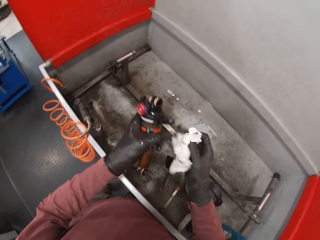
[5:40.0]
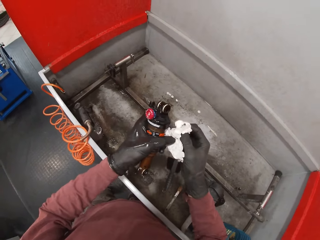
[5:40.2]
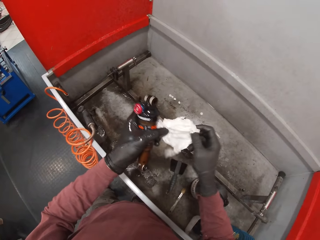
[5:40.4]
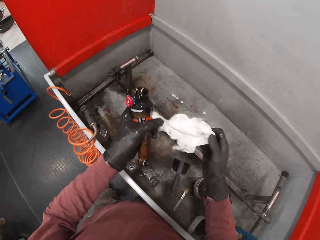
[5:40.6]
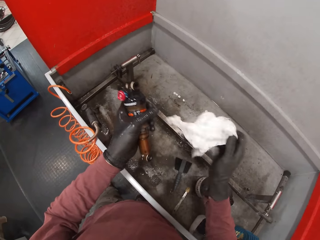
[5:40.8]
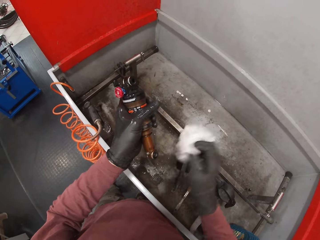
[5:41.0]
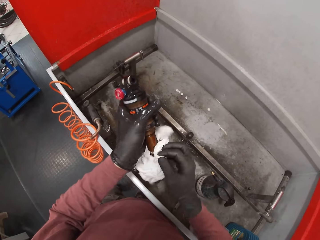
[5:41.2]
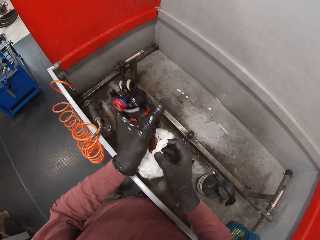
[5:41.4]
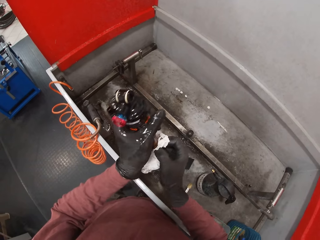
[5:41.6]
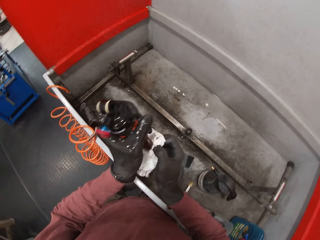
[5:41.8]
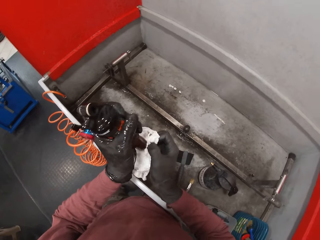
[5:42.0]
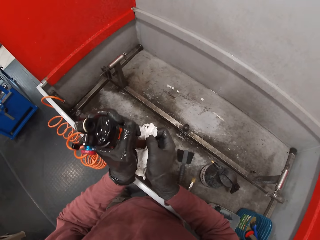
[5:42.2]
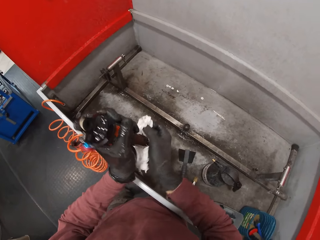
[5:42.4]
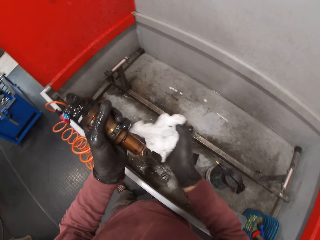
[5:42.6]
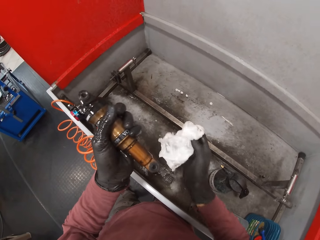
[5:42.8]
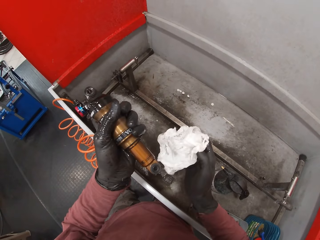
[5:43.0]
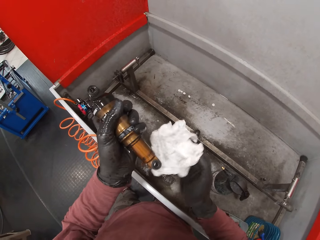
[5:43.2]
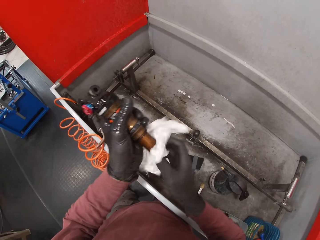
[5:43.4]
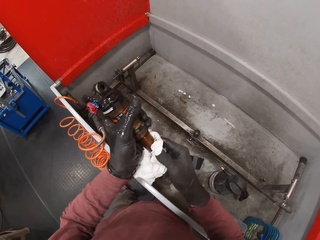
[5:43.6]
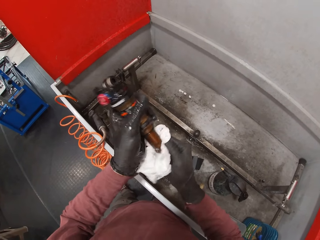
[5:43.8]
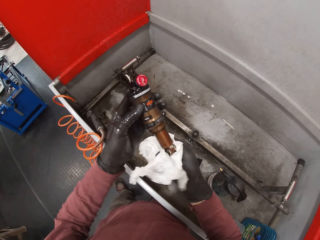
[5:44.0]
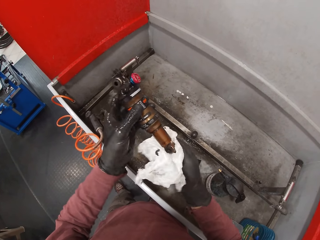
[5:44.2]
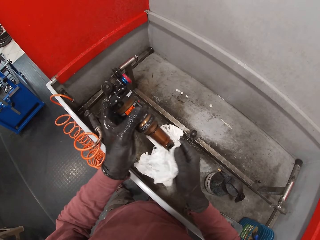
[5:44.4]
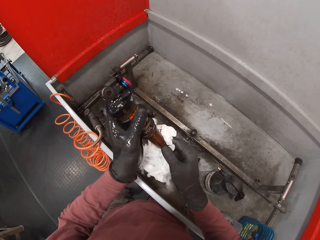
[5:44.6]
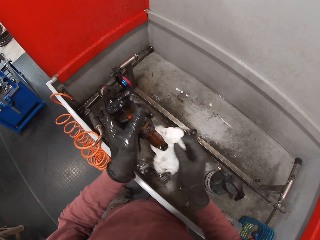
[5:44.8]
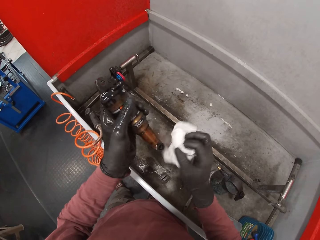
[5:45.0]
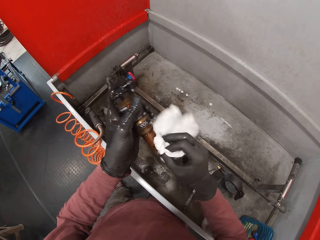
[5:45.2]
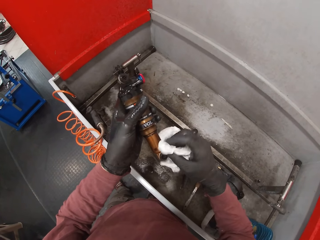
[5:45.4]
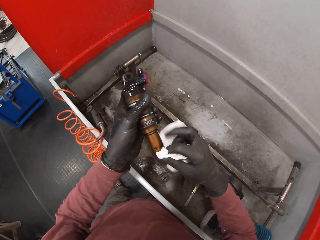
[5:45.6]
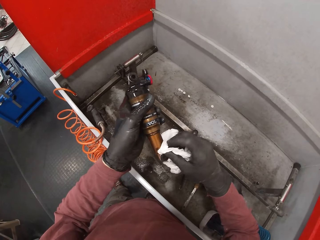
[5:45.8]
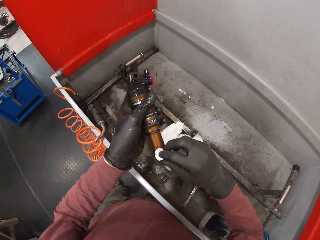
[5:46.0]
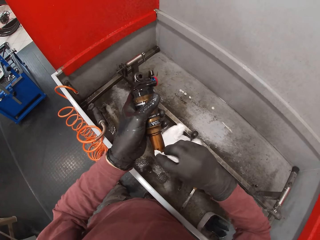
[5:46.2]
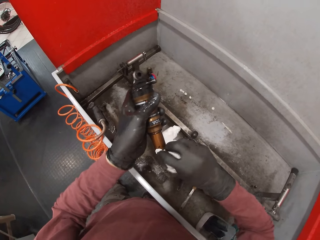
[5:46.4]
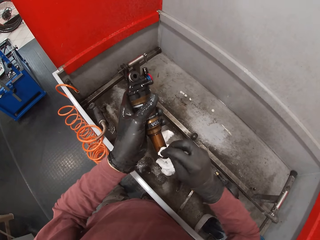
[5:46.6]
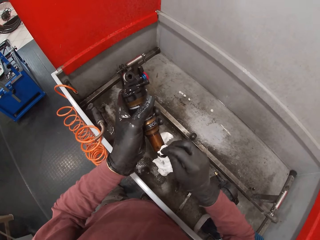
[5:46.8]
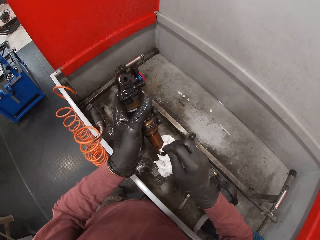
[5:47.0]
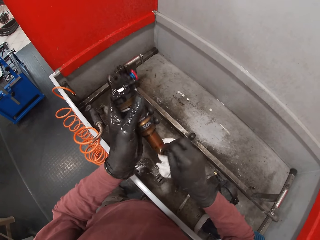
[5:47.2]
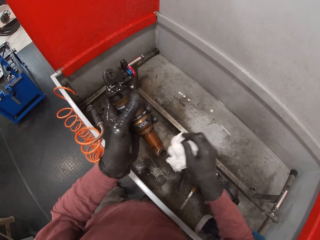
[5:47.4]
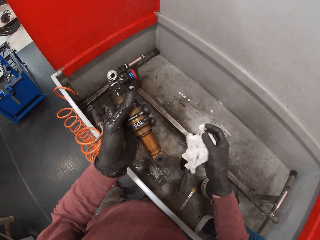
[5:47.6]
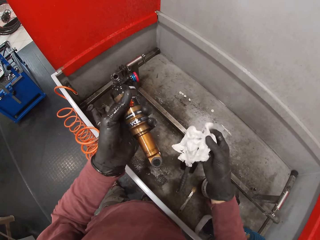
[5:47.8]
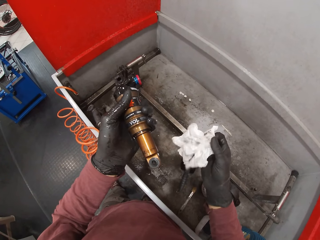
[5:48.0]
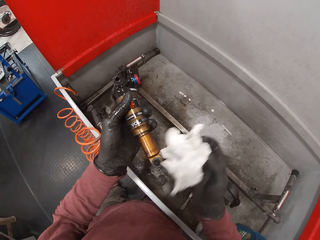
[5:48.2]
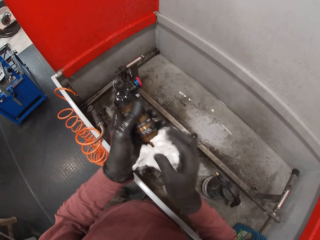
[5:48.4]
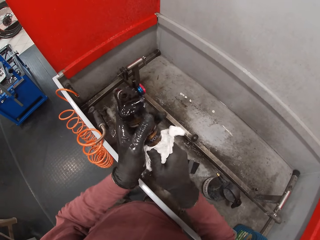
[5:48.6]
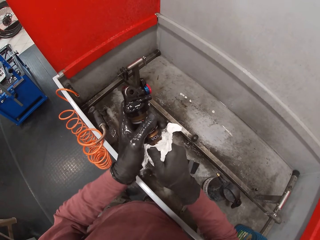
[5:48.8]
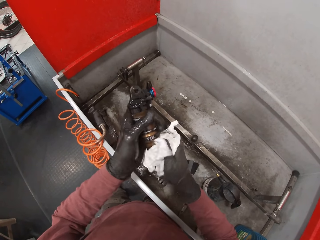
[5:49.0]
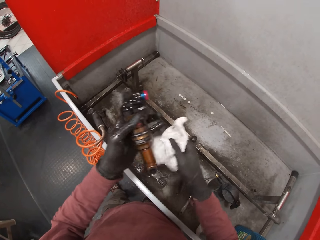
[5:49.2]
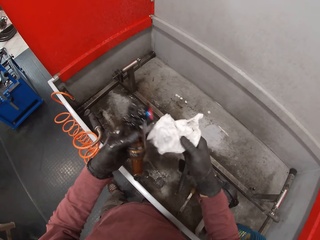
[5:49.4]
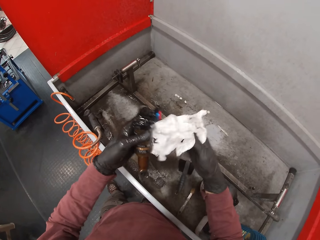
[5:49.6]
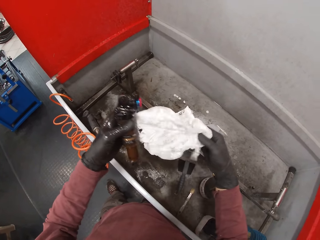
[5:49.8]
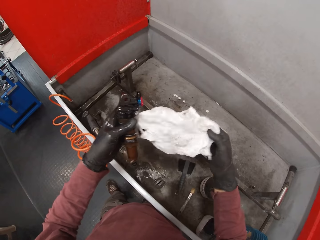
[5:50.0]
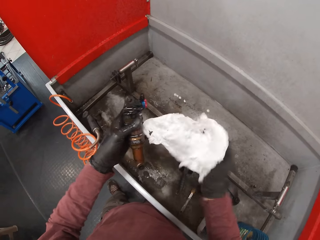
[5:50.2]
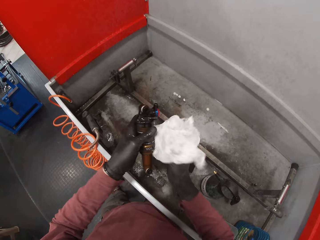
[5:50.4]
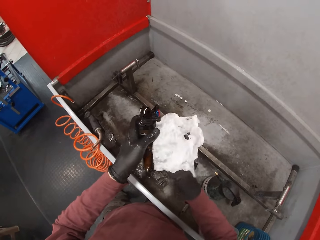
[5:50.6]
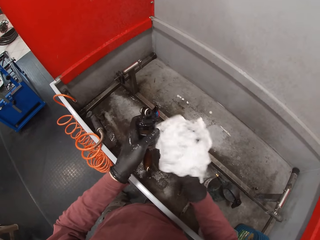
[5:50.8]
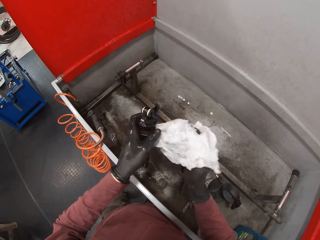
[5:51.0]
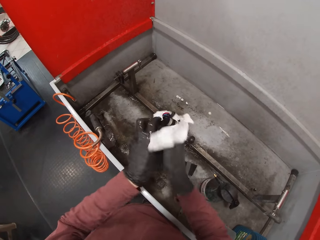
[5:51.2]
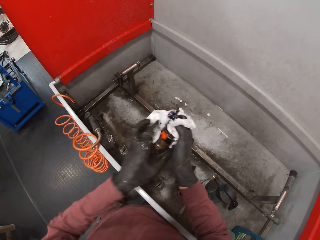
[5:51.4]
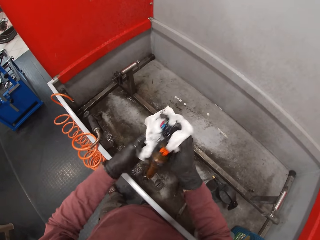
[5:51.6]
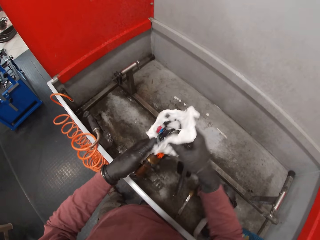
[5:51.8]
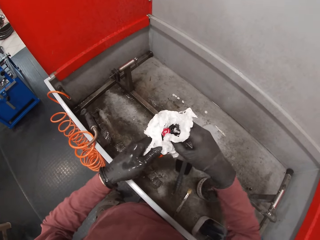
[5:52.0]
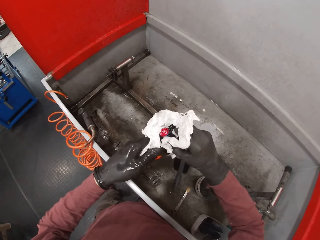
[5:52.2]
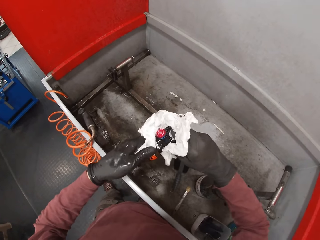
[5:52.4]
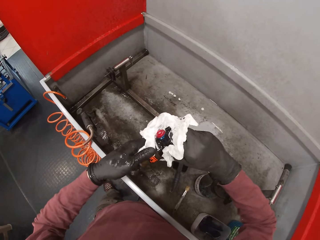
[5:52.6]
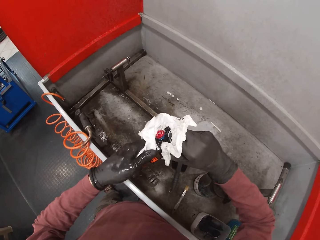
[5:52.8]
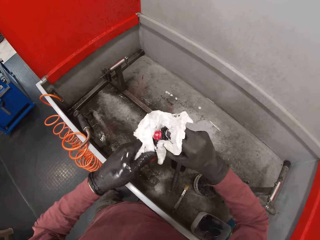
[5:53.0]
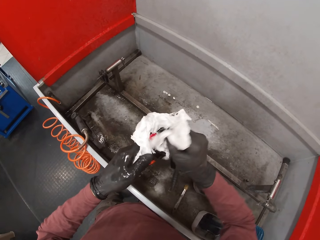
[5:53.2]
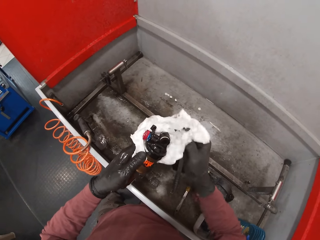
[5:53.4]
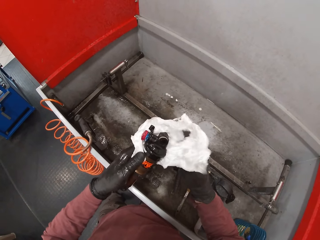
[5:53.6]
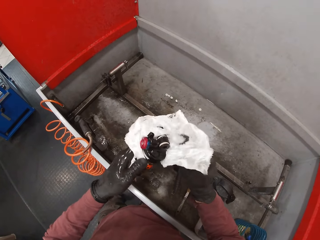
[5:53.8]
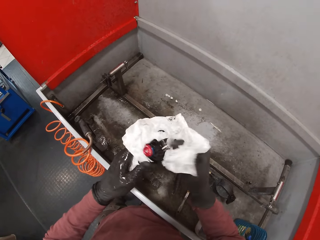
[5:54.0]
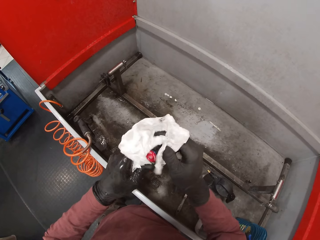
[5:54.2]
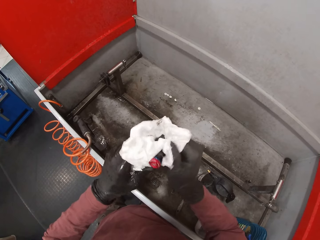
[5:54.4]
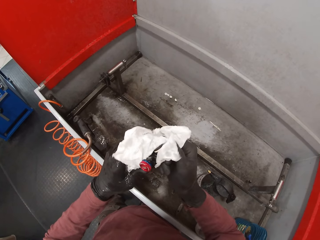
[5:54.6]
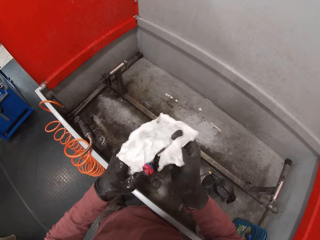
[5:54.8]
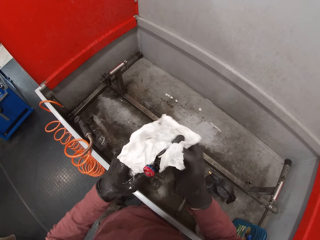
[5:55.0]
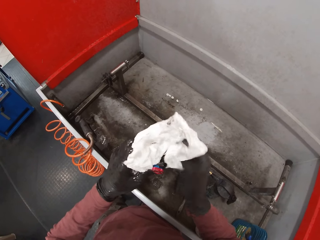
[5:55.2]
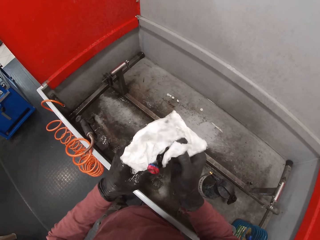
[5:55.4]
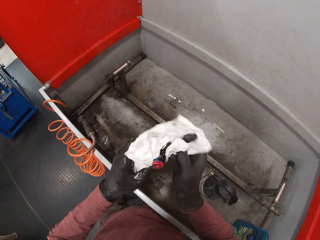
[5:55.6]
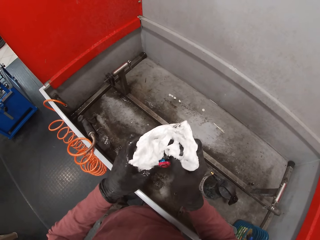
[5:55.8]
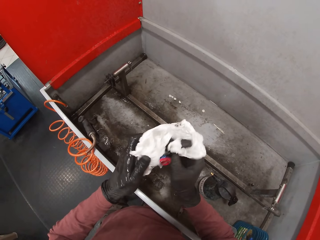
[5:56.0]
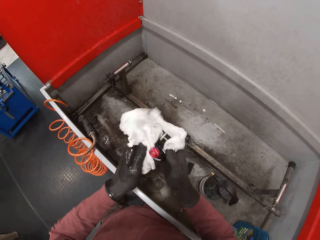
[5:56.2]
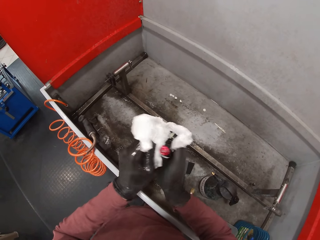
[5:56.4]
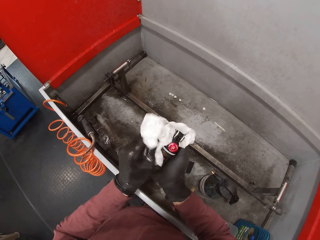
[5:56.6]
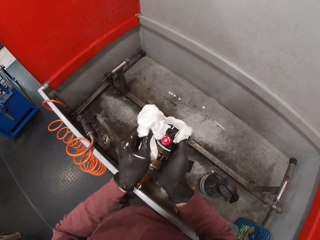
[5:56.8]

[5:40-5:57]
The camera wearer moves the right hand. He stretches the tissue paper. He wipes the float switch or spark plug with the tissue paper. He looks at the float switch. He wipes the float switch with the tissue paper. He stretches the tissue in his right hand with both hands. He cleans the spark plug in his left hand with the tissue in his right hand.

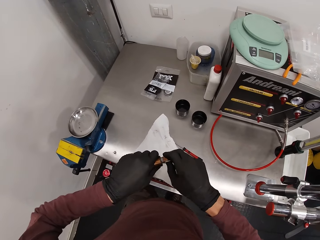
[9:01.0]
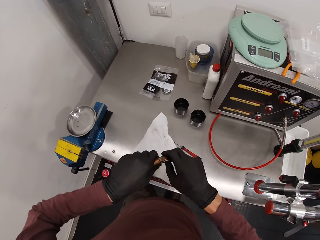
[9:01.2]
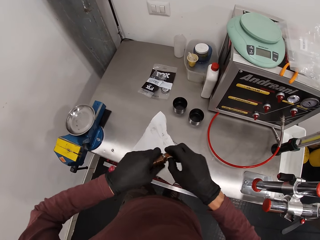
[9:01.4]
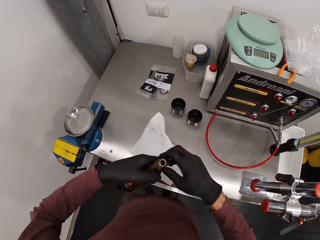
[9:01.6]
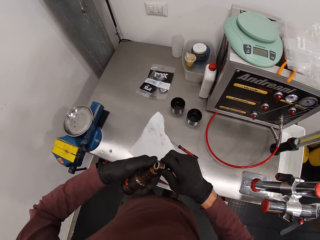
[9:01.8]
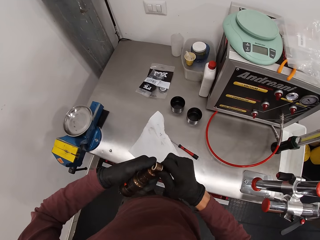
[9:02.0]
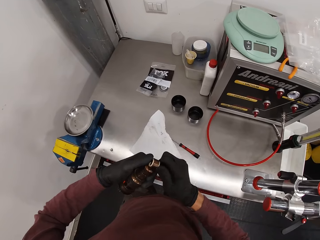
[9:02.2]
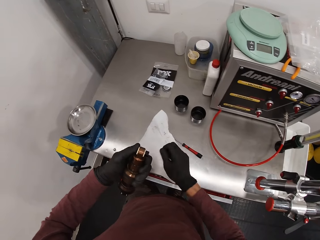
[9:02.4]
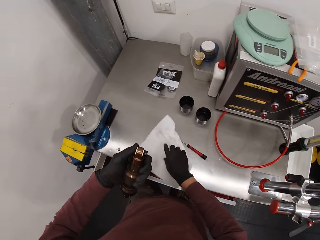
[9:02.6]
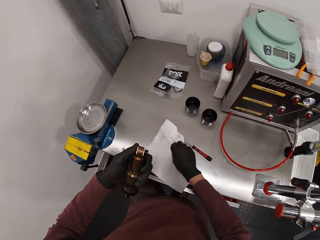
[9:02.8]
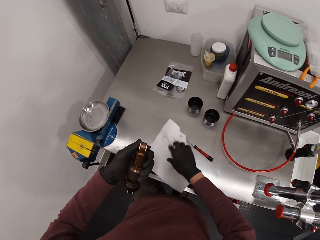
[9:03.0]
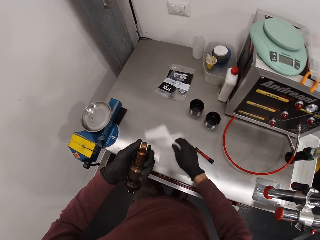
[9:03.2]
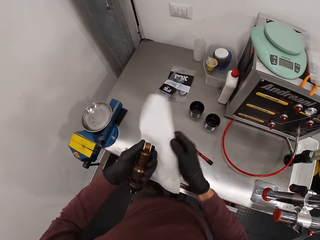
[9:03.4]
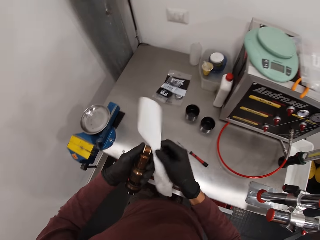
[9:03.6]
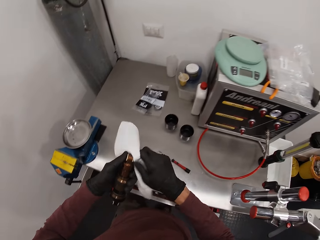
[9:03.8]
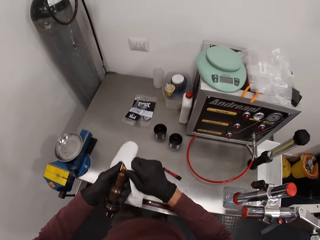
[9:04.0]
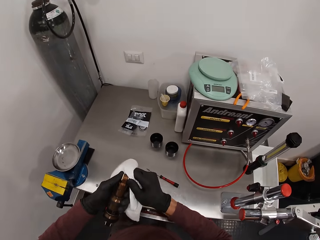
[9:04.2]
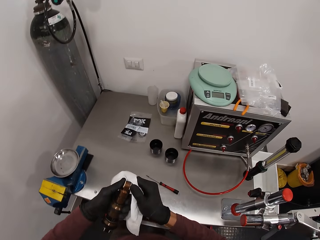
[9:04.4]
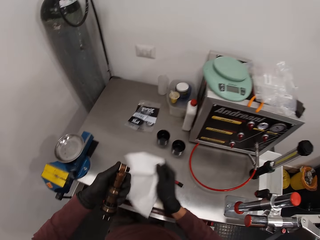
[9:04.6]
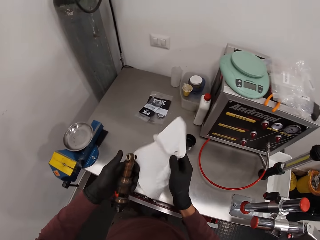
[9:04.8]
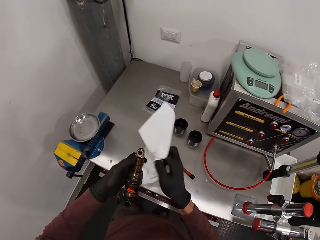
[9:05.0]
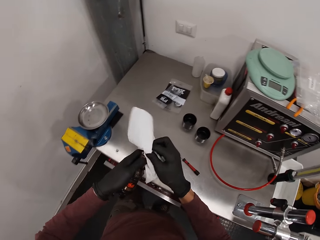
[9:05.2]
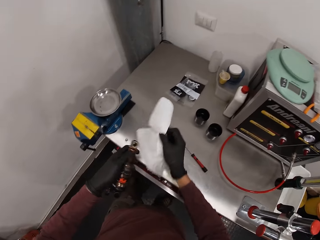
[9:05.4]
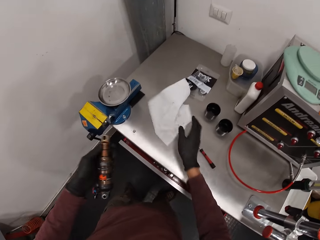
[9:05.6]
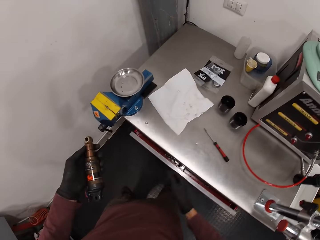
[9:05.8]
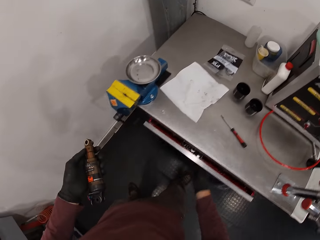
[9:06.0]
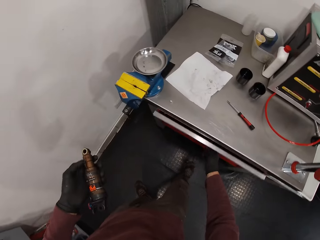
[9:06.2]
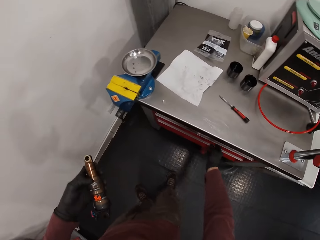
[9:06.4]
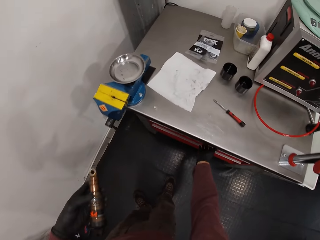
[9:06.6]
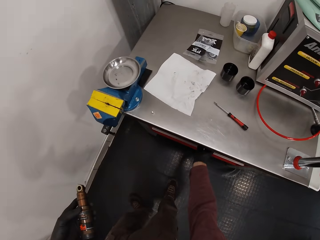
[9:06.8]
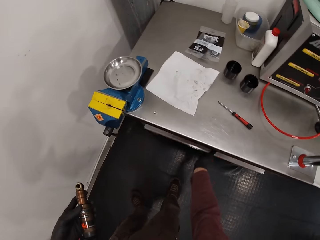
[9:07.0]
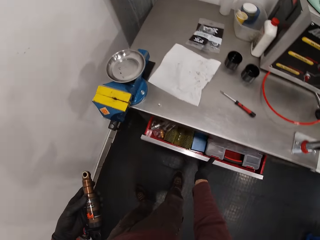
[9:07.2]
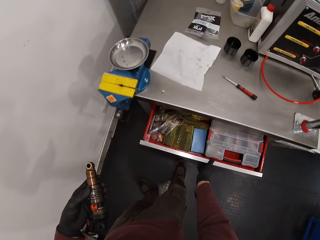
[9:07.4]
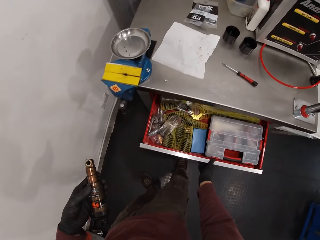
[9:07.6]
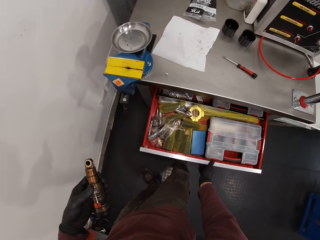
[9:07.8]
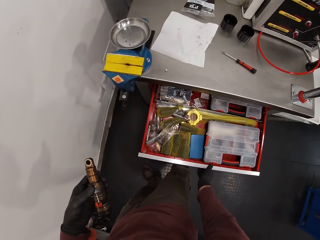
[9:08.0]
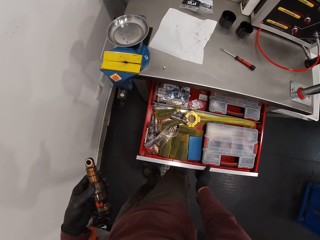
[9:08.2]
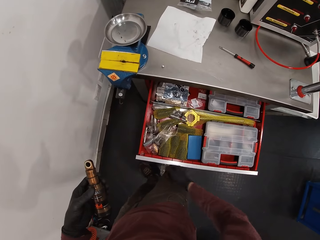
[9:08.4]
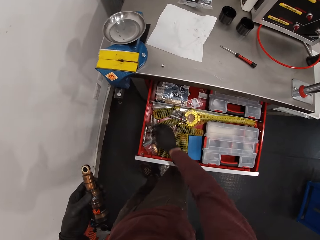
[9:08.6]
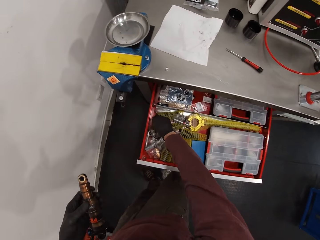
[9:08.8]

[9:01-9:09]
The camera wearer grabs the tissue from the table with his right hand. He wipes the terminal of the spark plug in his left hand with the tissue in his right hand. He drops the tissue in his right hand on the table. He closes the drawer of the table with his right hand. He opens the drawer.
